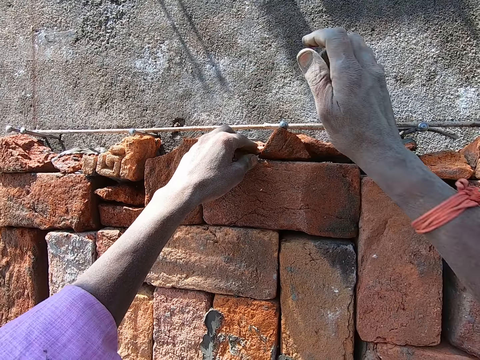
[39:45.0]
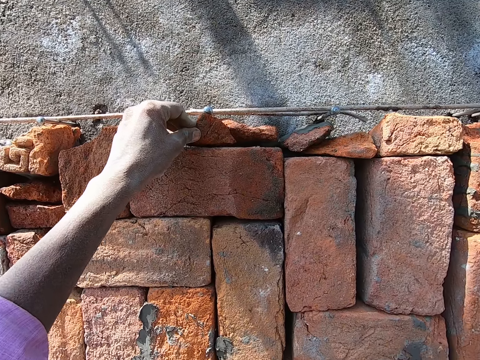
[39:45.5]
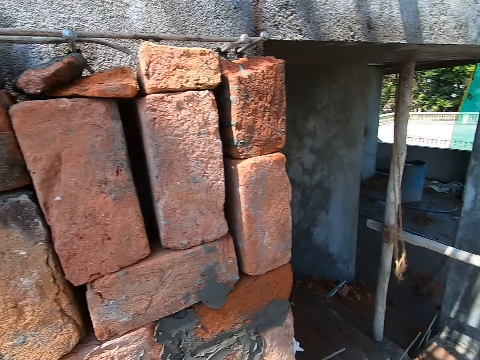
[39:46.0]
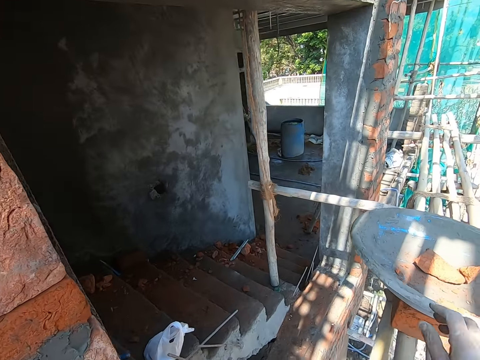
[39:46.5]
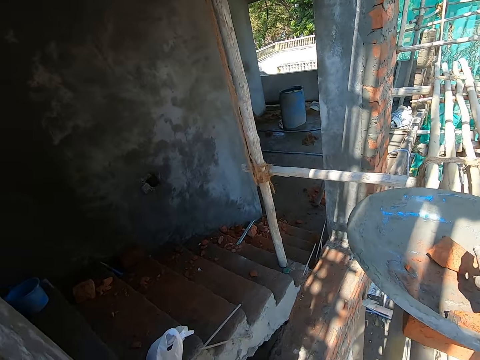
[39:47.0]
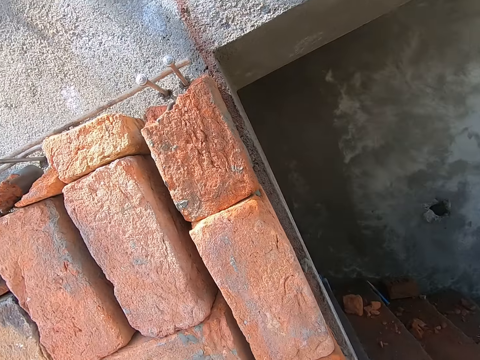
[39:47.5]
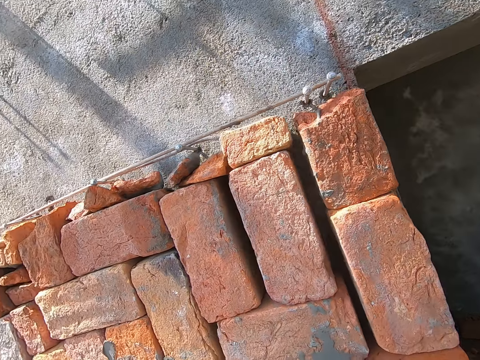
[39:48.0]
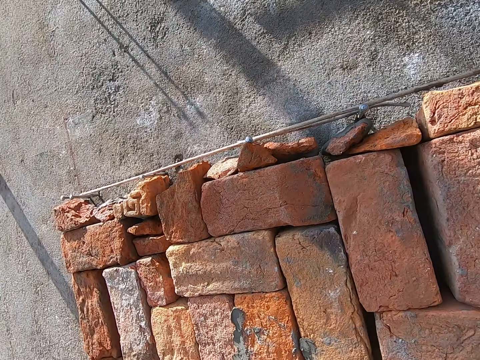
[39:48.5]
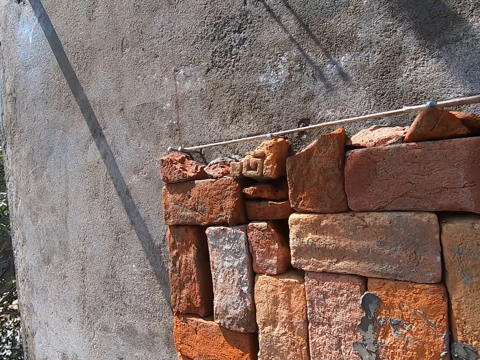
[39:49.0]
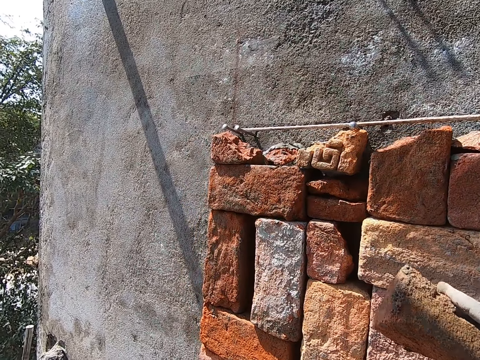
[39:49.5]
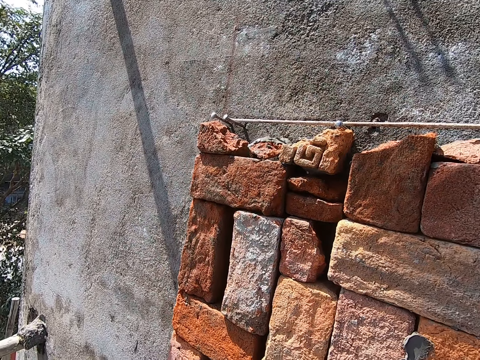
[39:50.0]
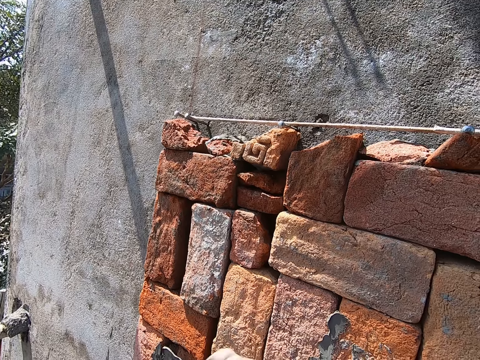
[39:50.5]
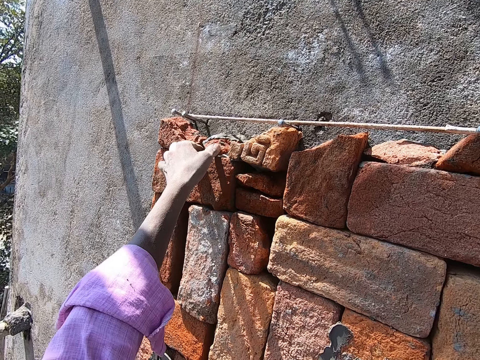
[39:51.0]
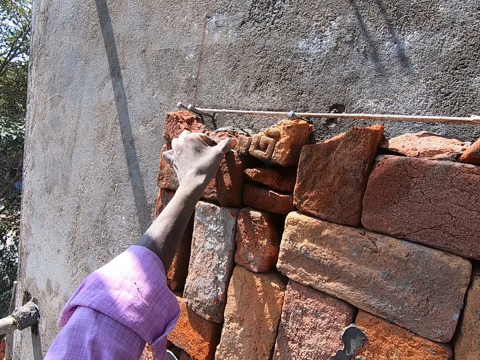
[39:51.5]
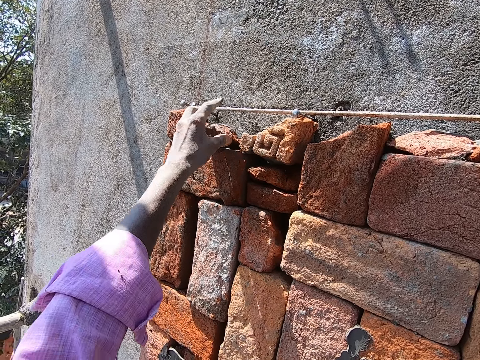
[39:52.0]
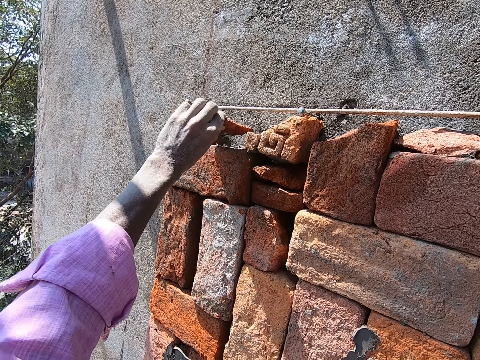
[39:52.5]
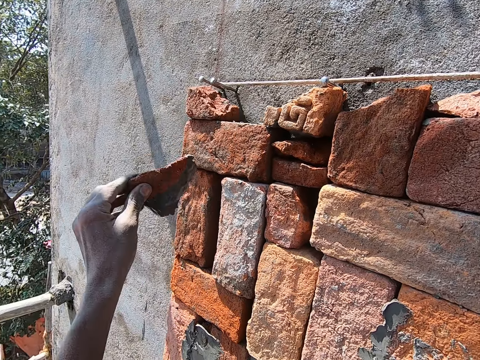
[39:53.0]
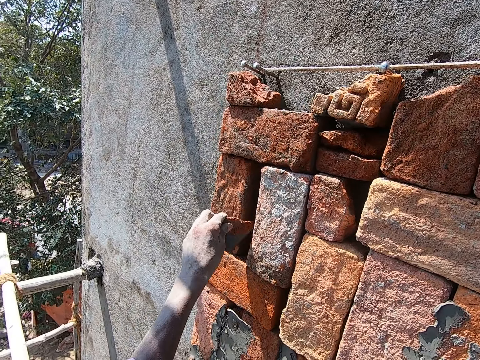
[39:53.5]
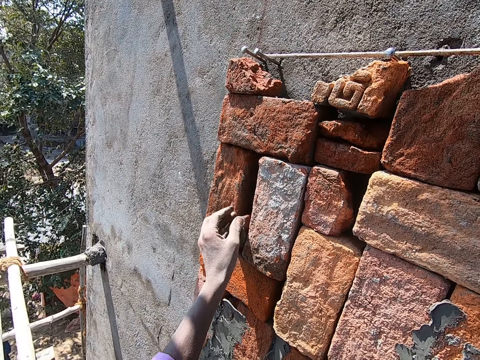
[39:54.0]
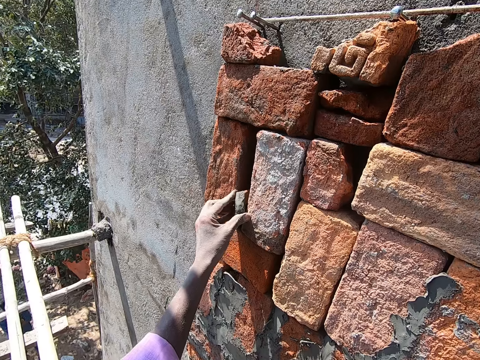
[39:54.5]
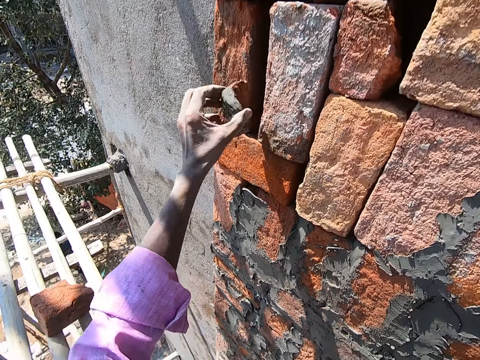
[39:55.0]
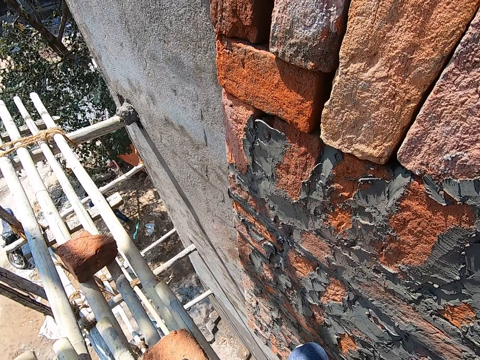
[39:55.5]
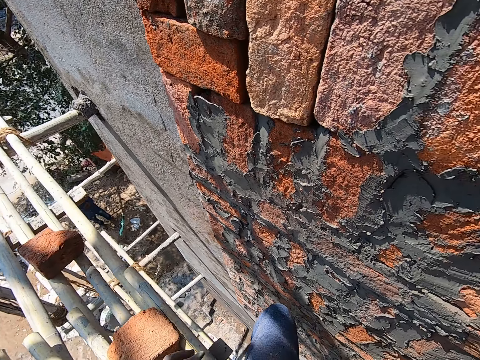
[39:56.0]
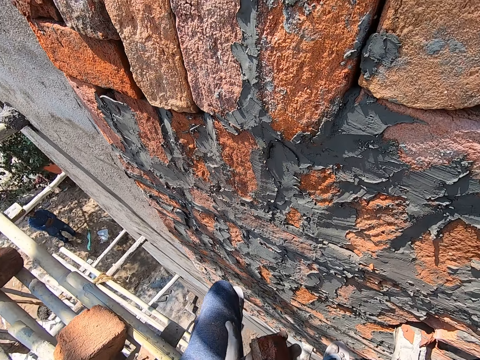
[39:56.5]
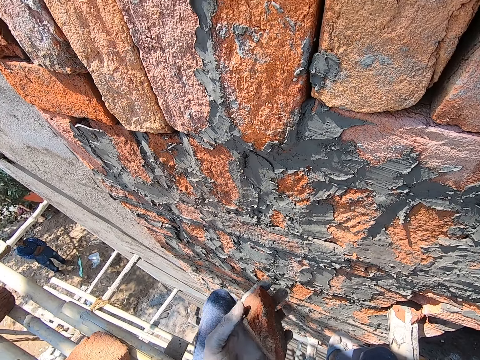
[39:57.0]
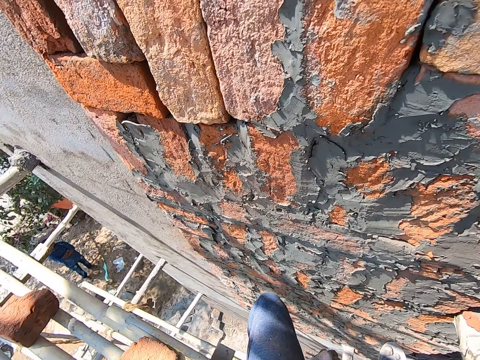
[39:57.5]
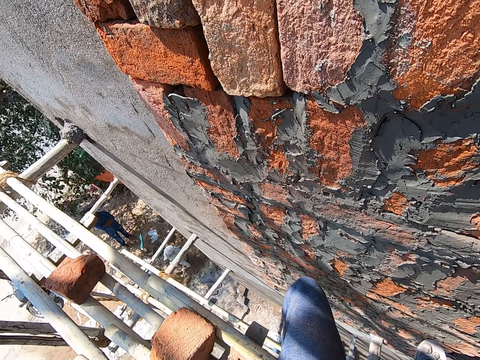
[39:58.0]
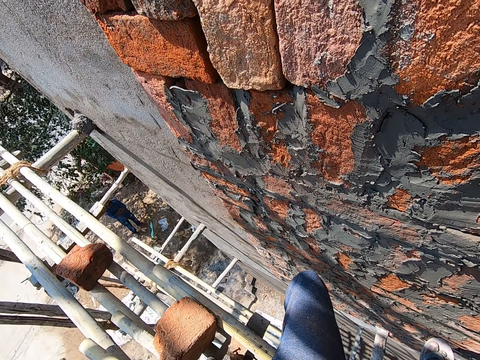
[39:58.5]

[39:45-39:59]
The camera wearer adjusts the brick on the brick on the wall with his right hand. He picks up a brick from the pan on a brick with his right hand. He moves the brick to the wall. He takes the brick on the wall with his left hand. He places the brick between some bricks on the wall with his left hand. He moves the brick on the wall. He removes the brick from the bricks on the wall with his left hand. He moves the brick down and holds the brick on the hand.

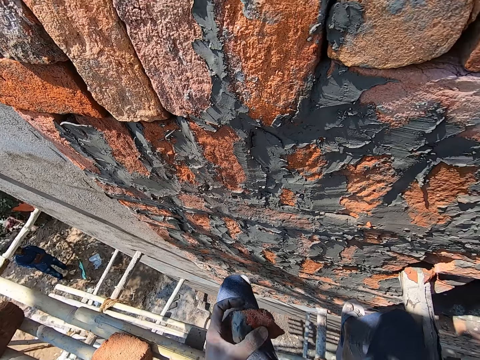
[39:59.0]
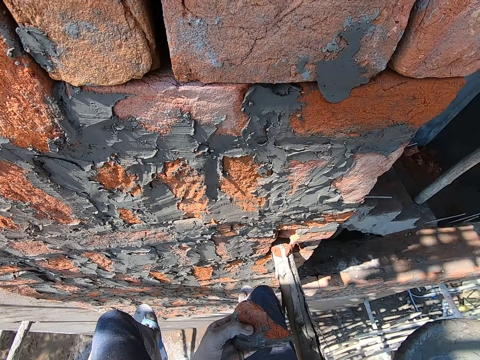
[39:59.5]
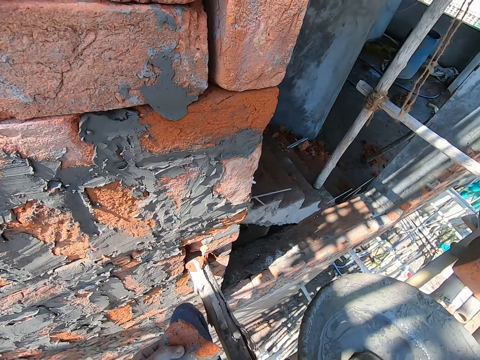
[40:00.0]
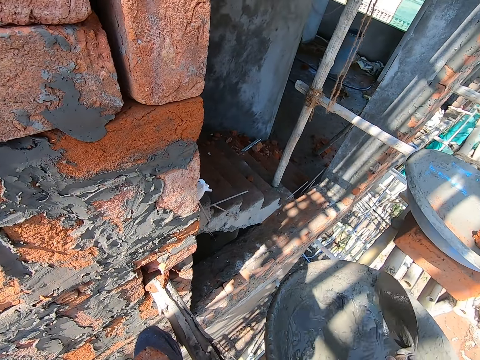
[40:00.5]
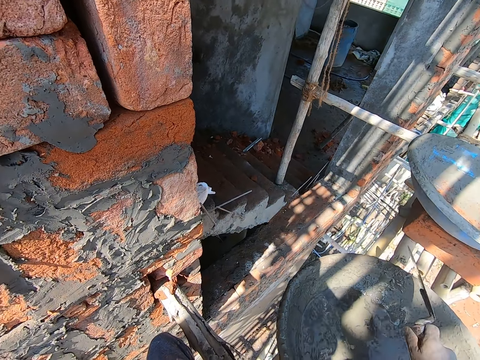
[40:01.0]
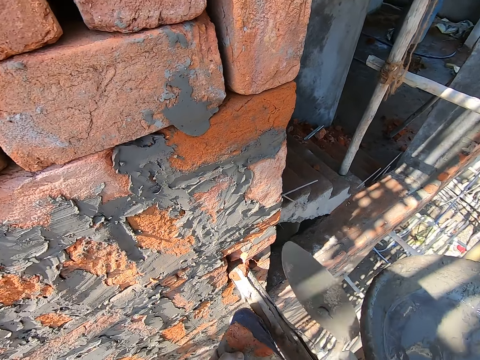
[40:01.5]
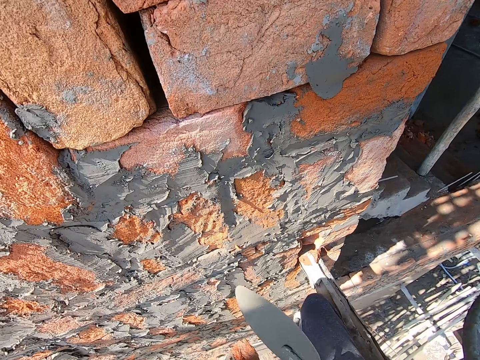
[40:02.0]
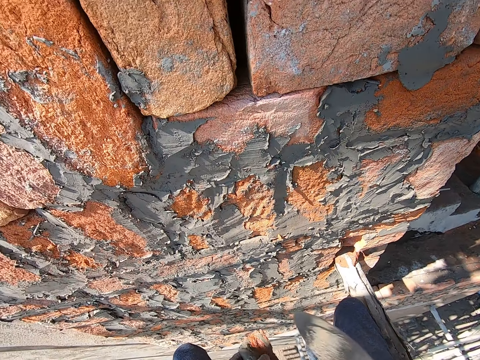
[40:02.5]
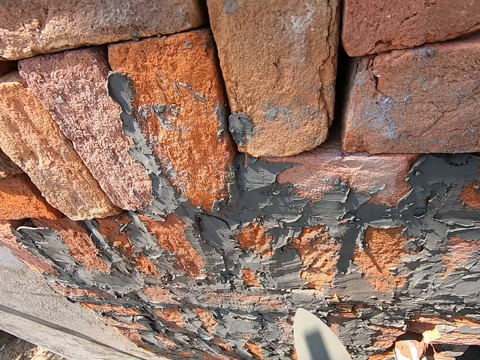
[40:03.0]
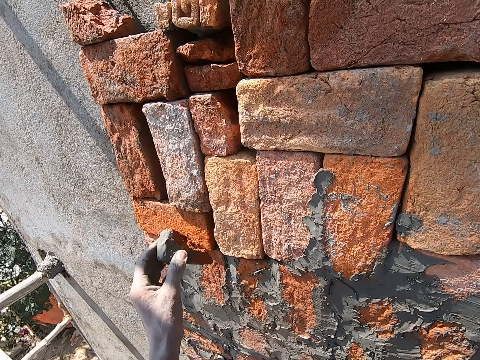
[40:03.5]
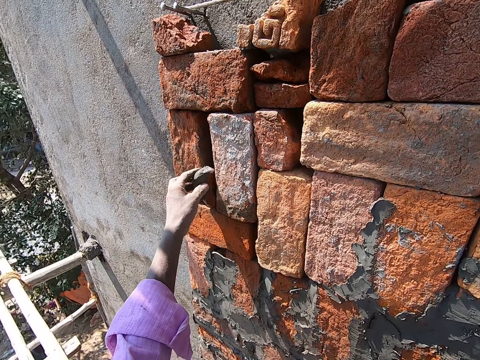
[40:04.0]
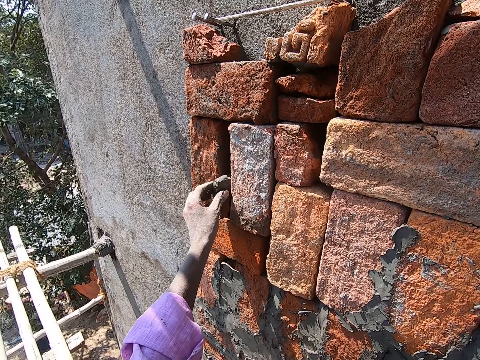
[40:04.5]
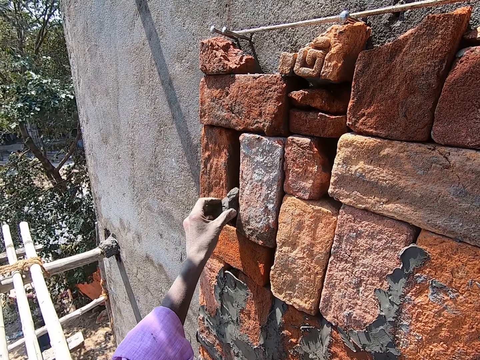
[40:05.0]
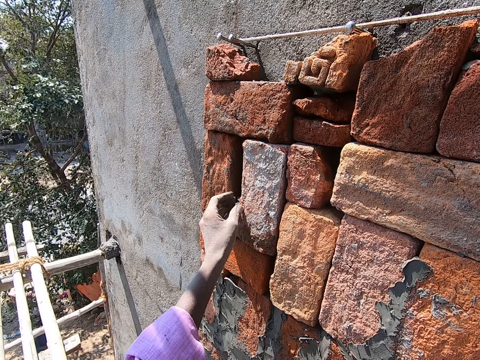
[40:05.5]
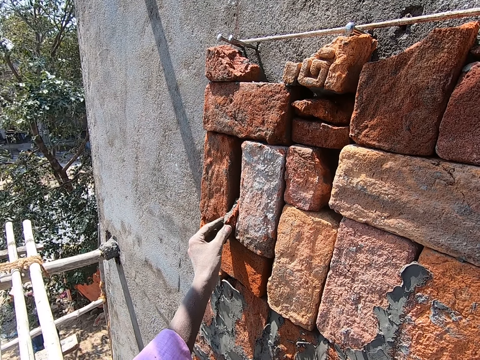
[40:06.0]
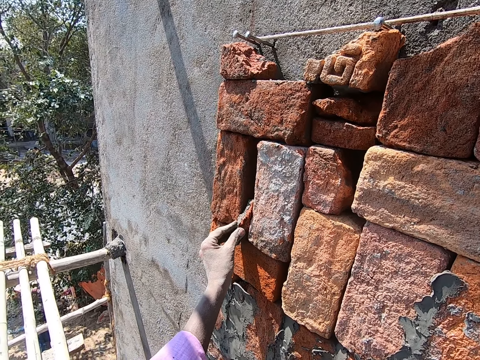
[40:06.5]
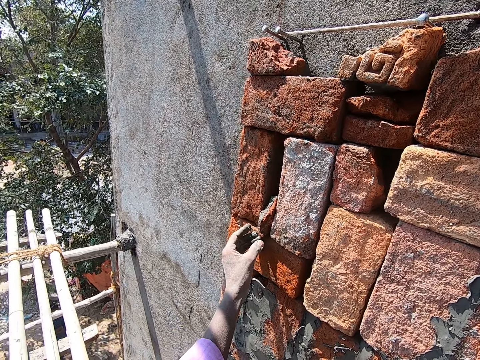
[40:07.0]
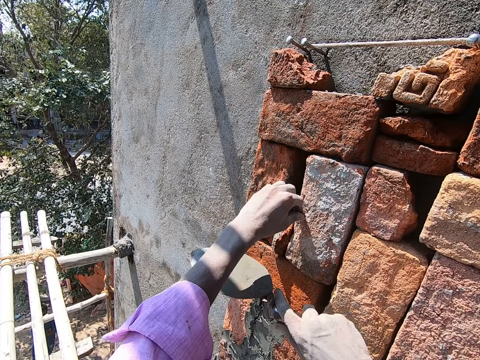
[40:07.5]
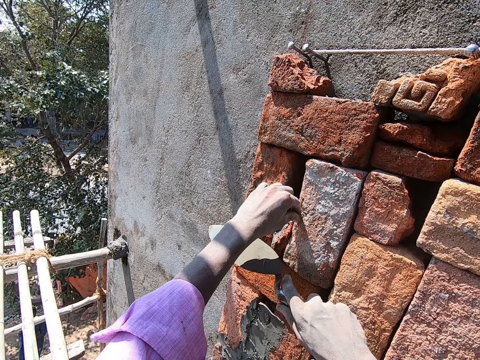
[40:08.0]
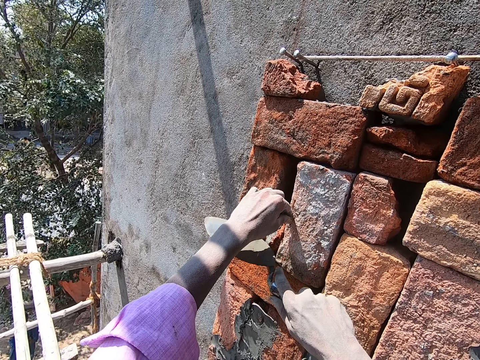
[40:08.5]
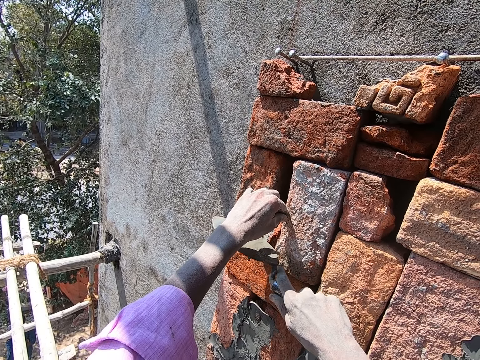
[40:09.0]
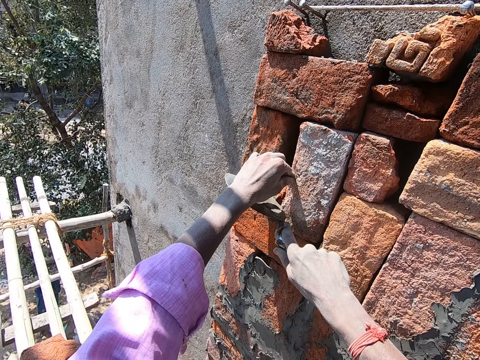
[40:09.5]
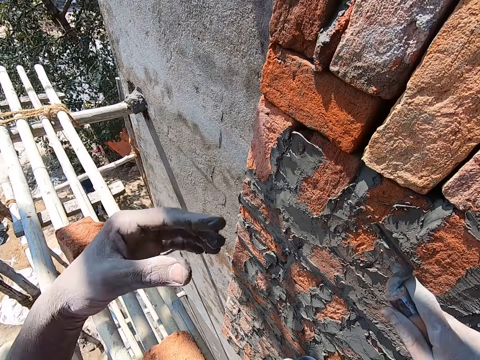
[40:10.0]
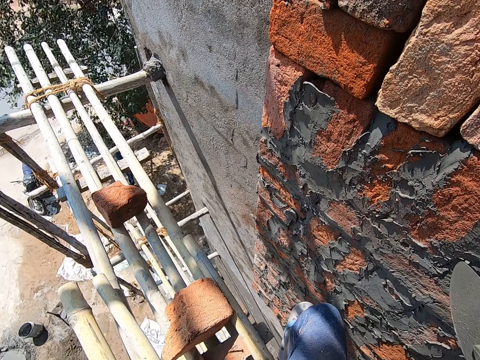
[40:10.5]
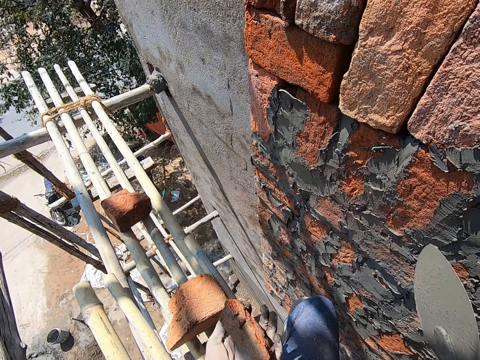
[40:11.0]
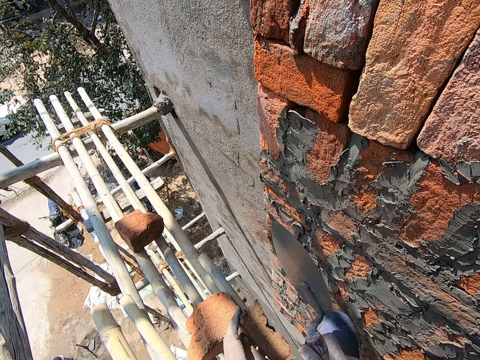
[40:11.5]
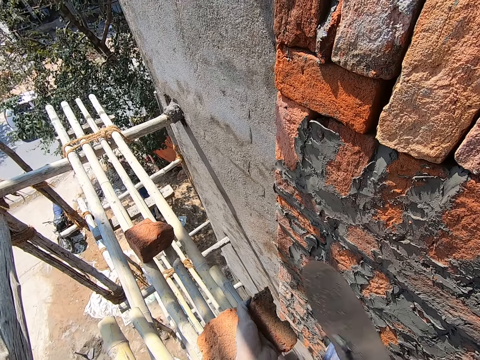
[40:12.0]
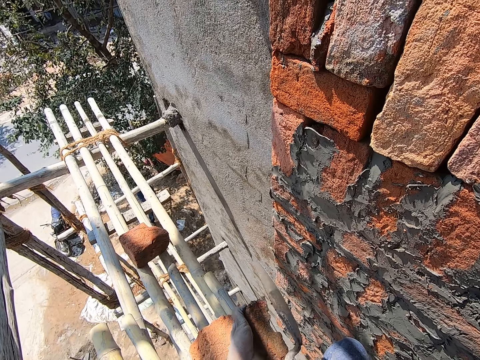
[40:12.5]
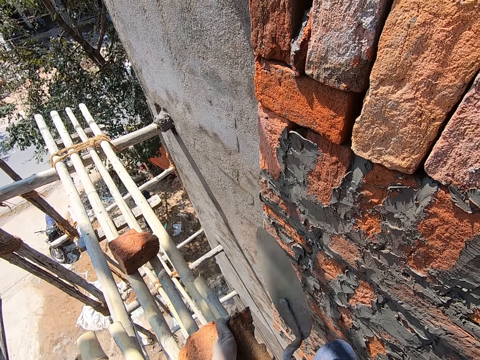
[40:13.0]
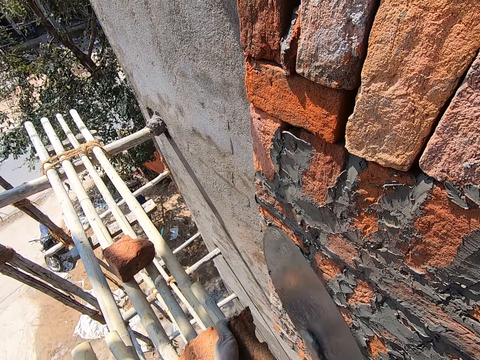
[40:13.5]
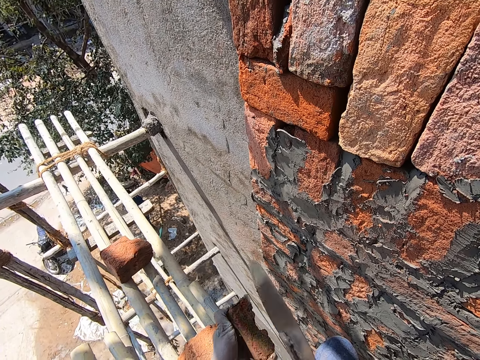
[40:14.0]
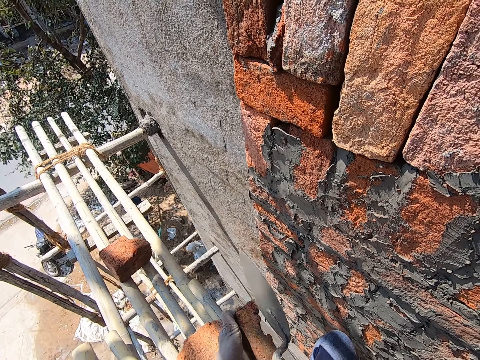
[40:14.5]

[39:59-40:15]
The camera wearer lifts the trowel from the pan on the bamboo sticks with his right hand. He shakes the trowel with his right hand. He hits the pan on the bamboo sticks with the trowel in his right hand. He breaks the brick in his left hand with the trowel in his right hand. He places the brick between the bricks on the wall with his left hand. He touches the brick on the wall with his left hand. He hits the brick on the wall with the trowel in his right hand. He pushes the brick with the trowel. He picks up the brick from the bamboo sticks with his left hand. He hits the brick on his left hand with the trowel on his right hand. He breaks the brick with the trowel.
